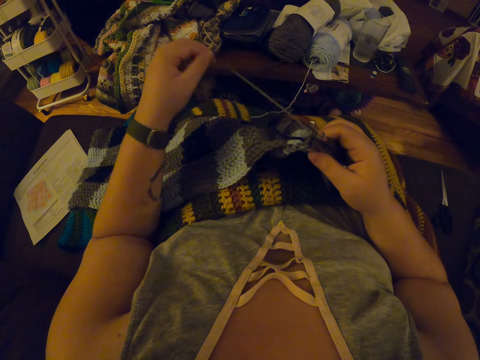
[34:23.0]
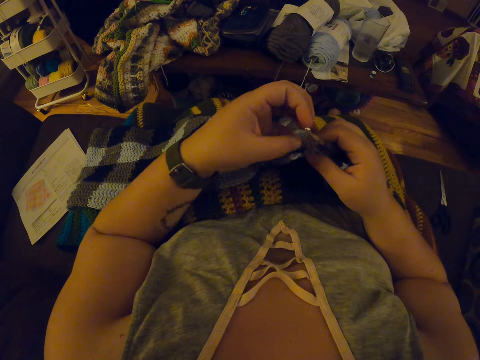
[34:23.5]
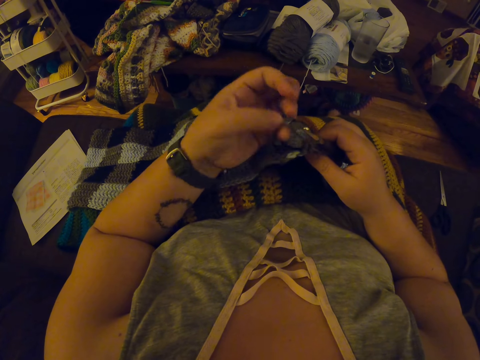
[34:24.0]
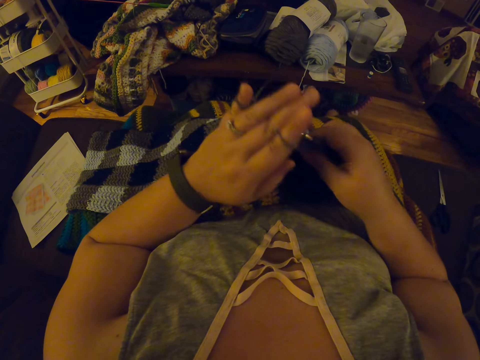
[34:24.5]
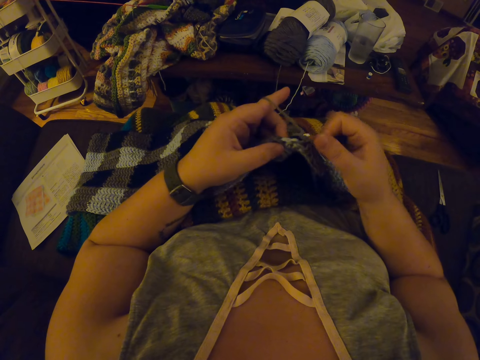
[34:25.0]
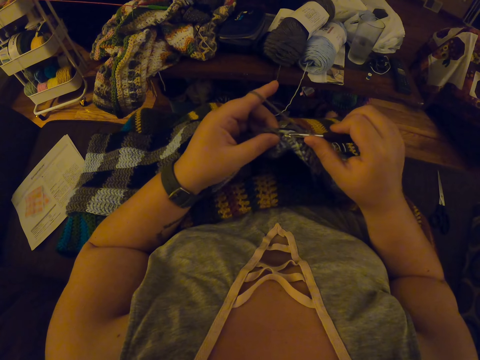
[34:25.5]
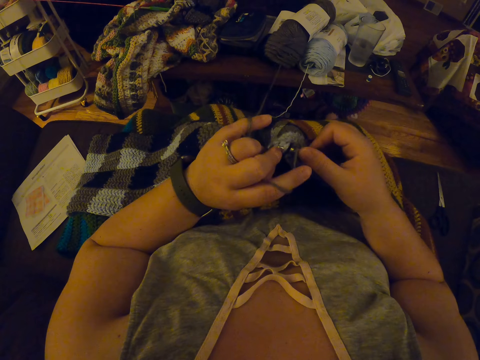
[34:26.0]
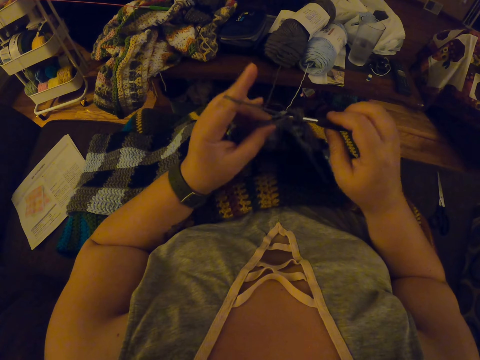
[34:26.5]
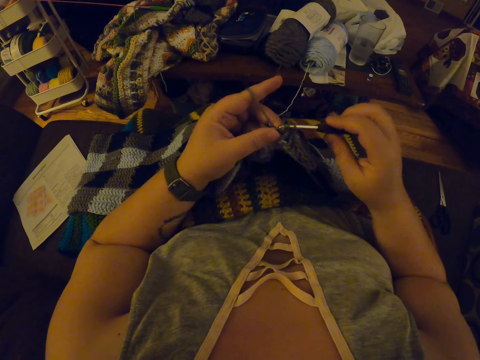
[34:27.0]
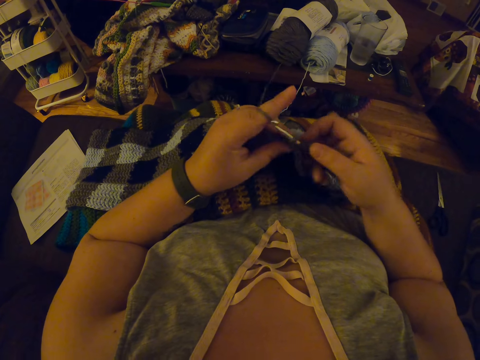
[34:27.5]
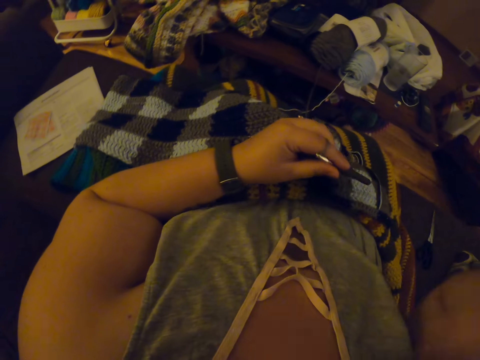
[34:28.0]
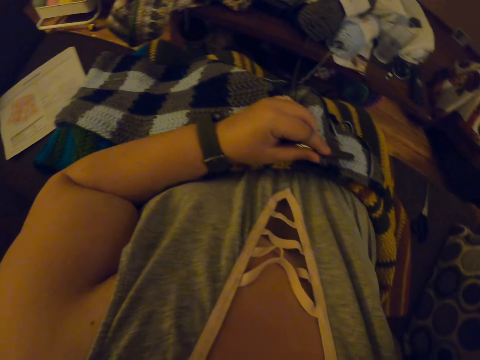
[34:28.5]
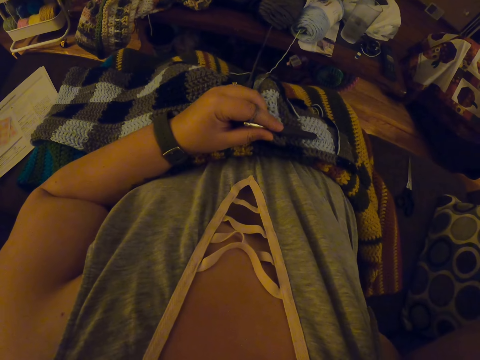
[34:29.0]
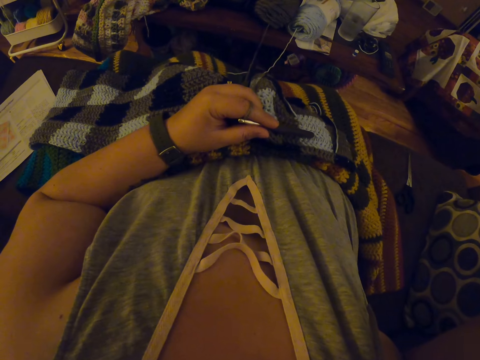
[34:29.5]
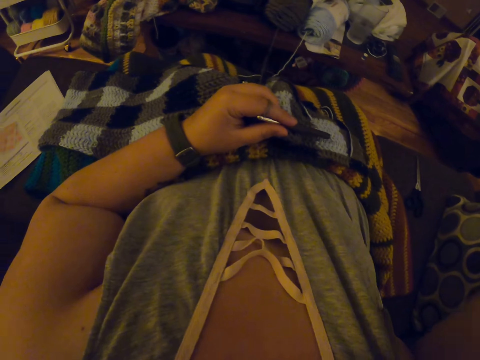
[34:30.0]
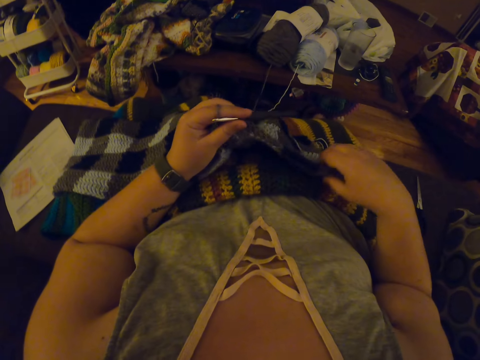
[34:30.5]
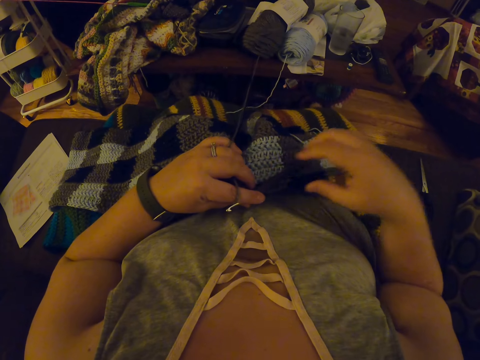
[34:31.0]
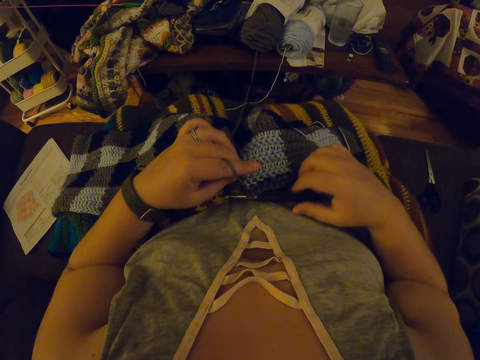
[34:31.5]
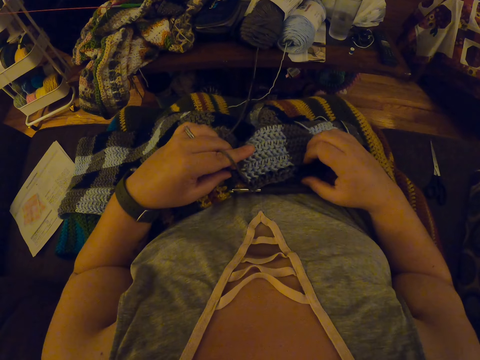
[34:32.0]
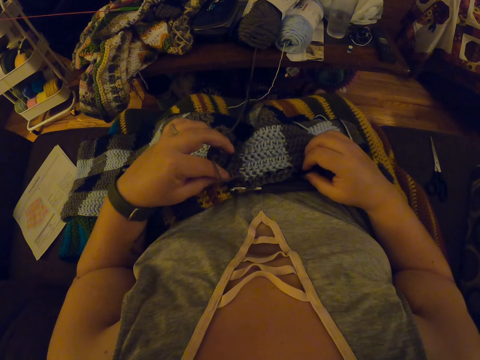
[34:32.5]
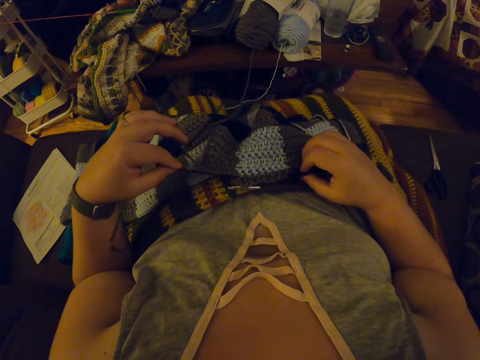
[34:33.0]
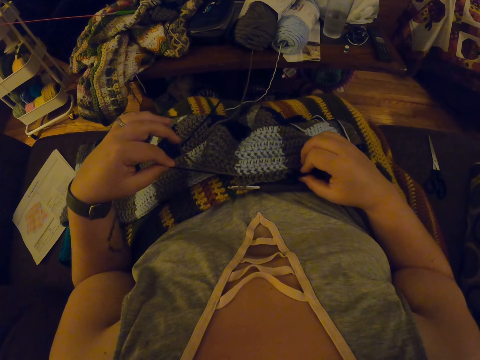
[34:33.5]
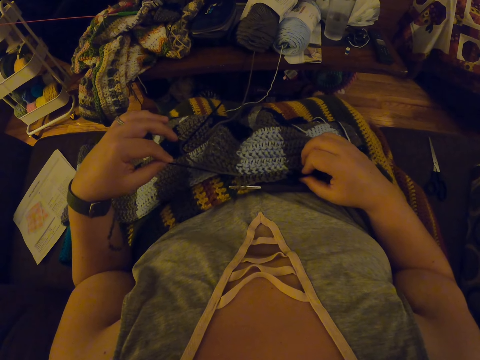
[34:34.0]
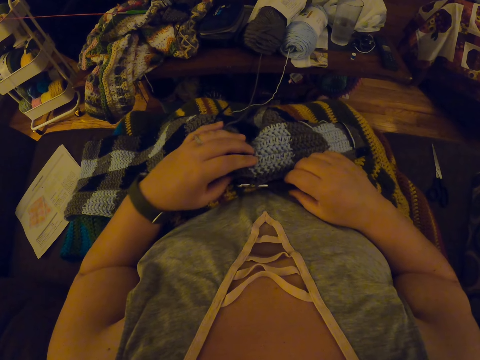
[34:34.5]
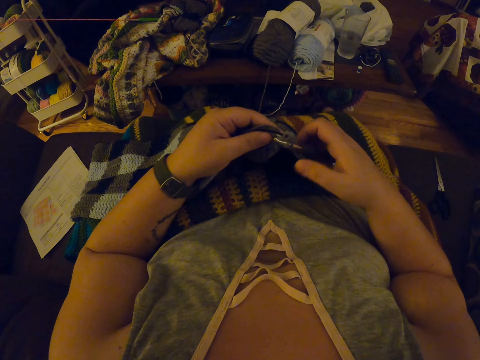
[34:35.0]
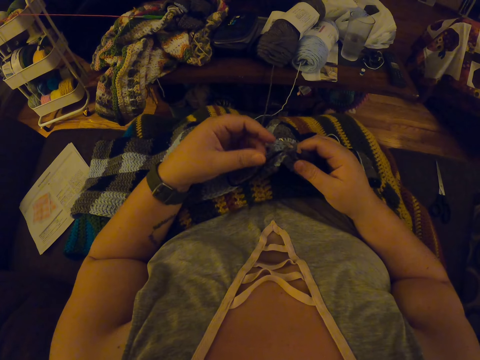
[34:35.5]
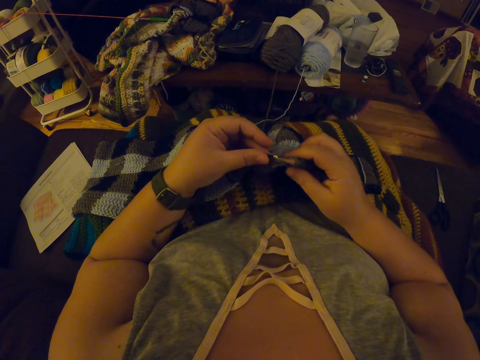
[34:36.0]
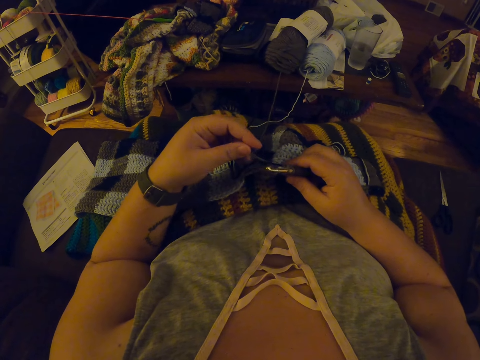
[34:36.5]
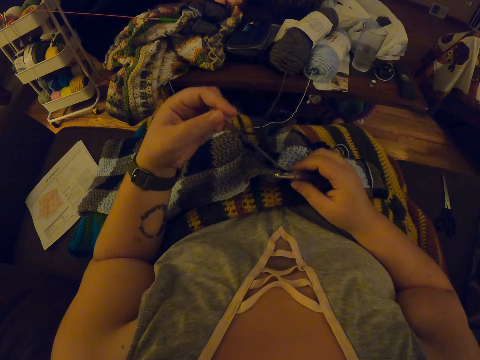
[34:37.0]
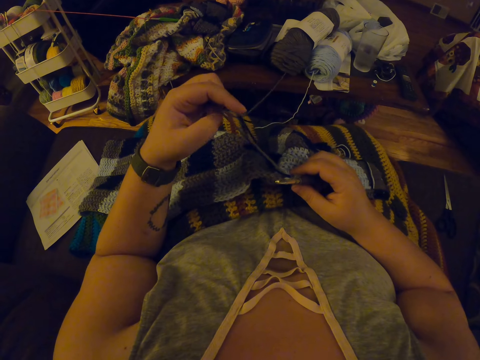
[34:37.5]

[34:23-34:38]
The camera wearer pulls out a knitting thread or yarn from a piece of knitted fabric. She coils the knitting thread on a finger and knits the piece of fabric with a knitting needle. She raises her hand towards her face. She touches a chin with a hand. She adjusts the piece of knitted fabric on a lap. She pulls out the knitting thread from the piece of knitted fabric with her left hand. She adjusts the yarn.

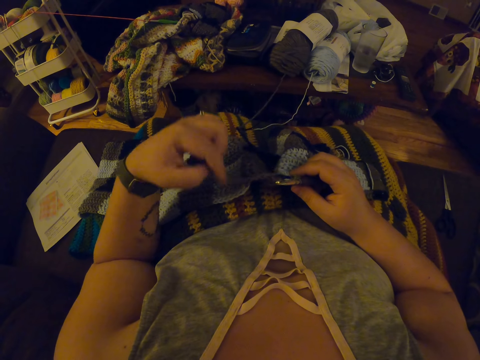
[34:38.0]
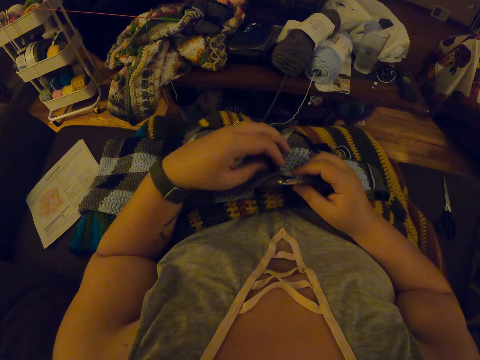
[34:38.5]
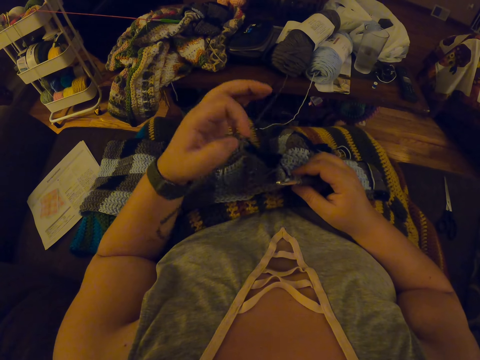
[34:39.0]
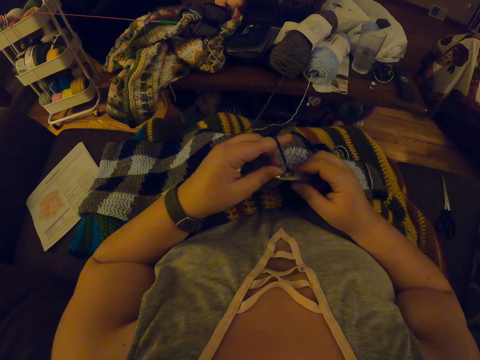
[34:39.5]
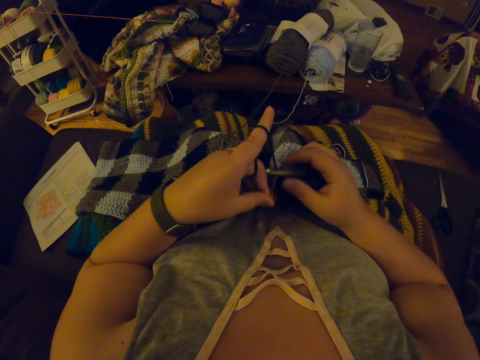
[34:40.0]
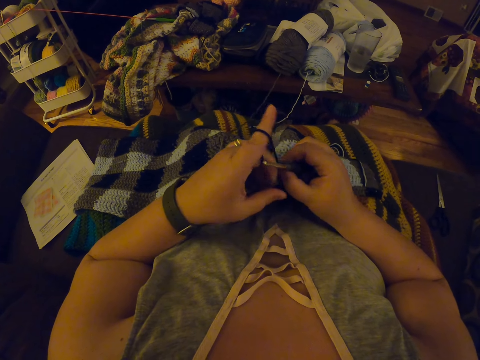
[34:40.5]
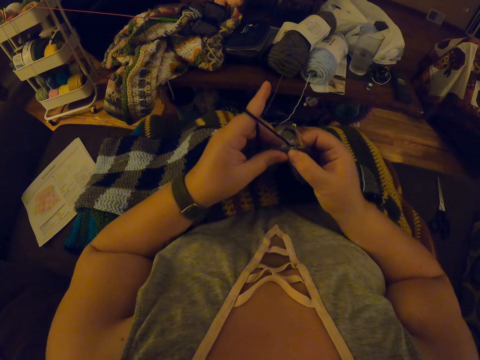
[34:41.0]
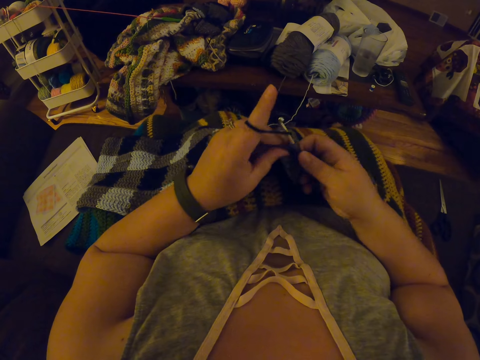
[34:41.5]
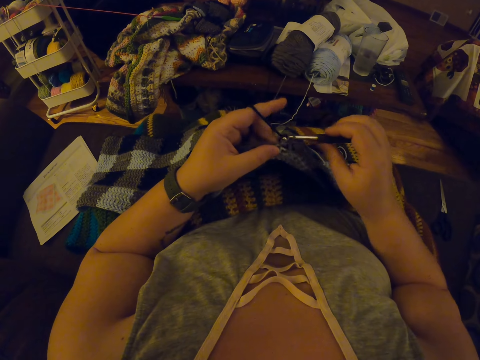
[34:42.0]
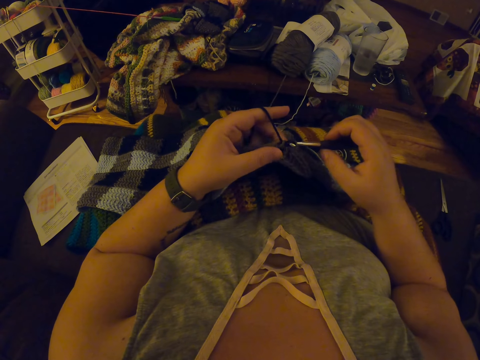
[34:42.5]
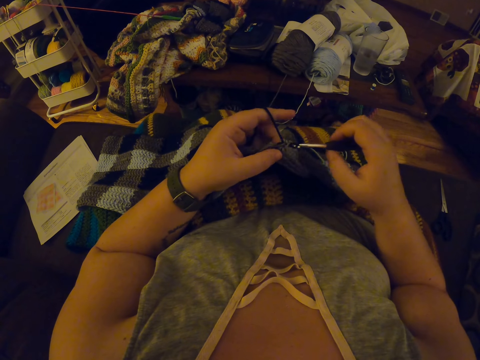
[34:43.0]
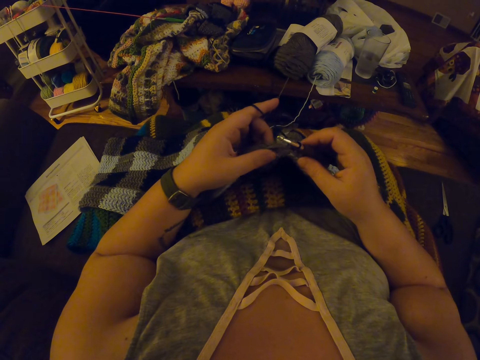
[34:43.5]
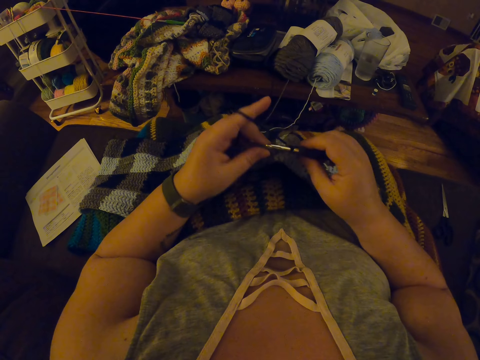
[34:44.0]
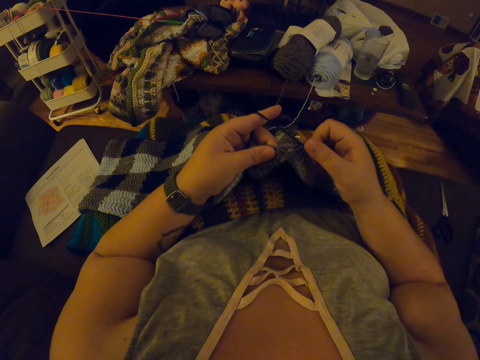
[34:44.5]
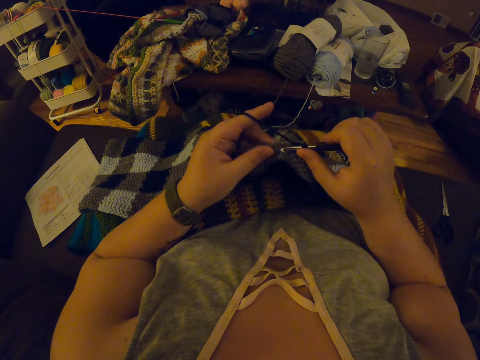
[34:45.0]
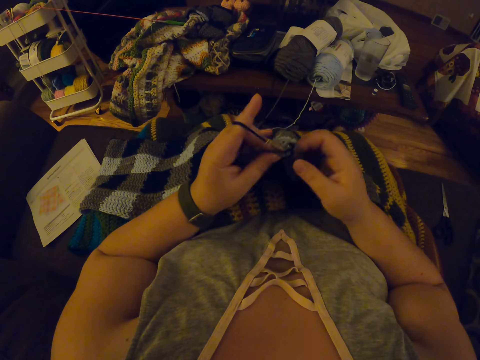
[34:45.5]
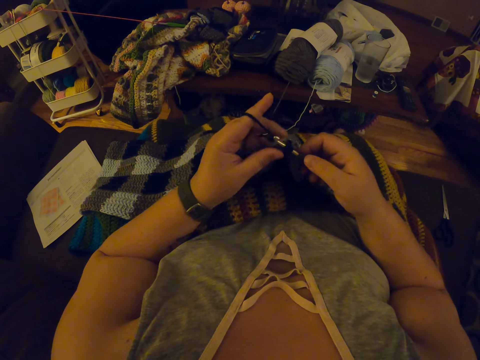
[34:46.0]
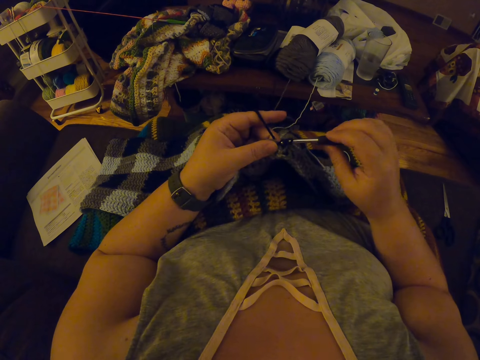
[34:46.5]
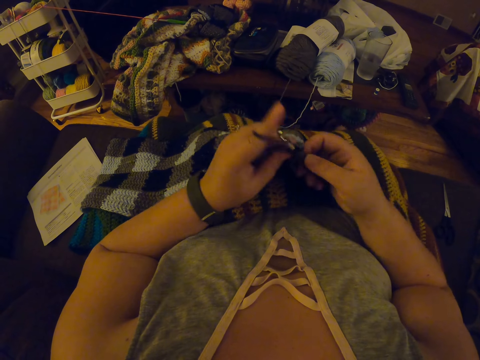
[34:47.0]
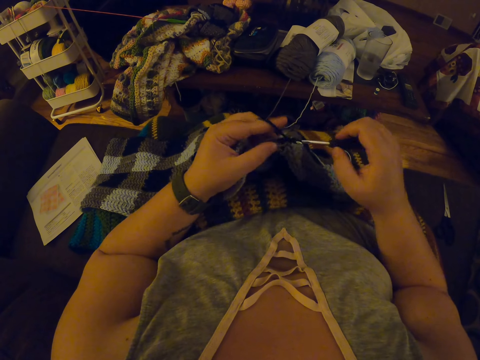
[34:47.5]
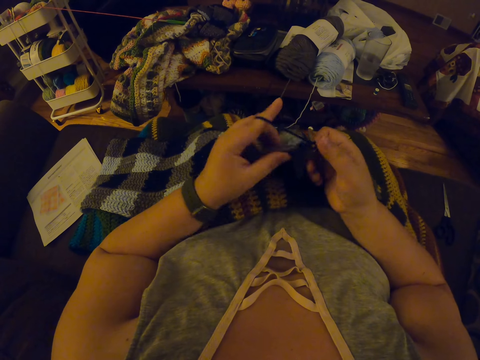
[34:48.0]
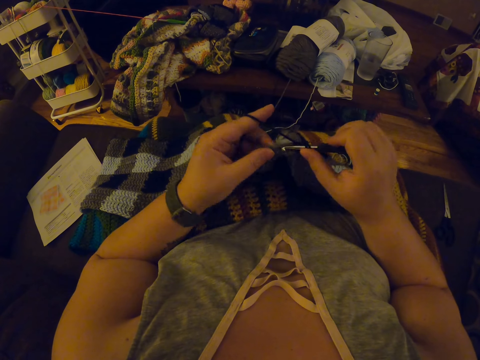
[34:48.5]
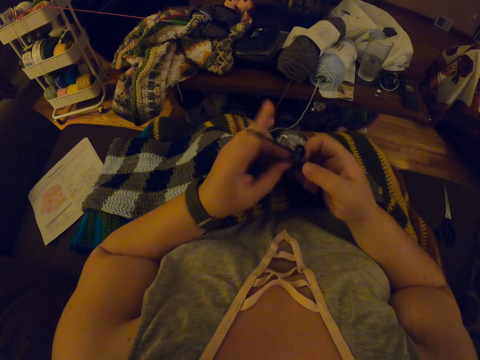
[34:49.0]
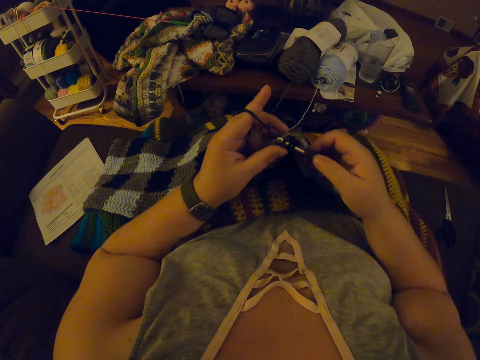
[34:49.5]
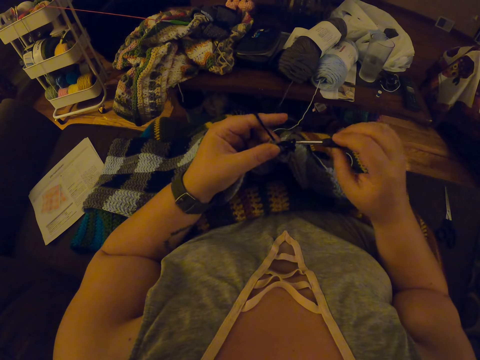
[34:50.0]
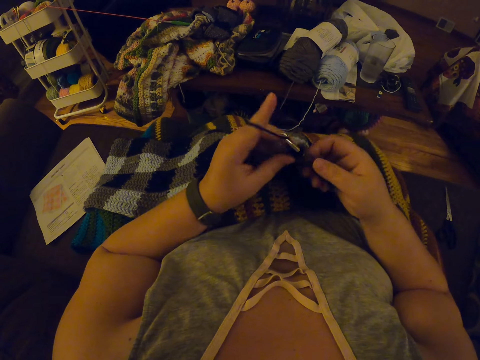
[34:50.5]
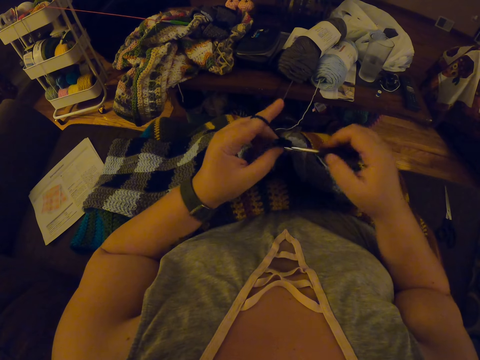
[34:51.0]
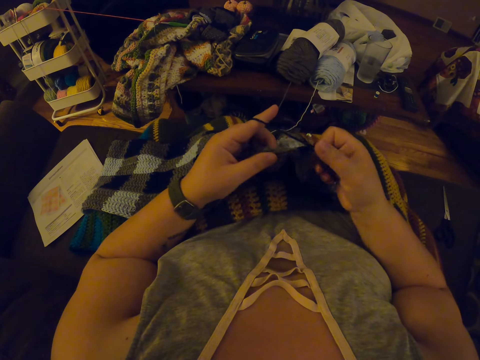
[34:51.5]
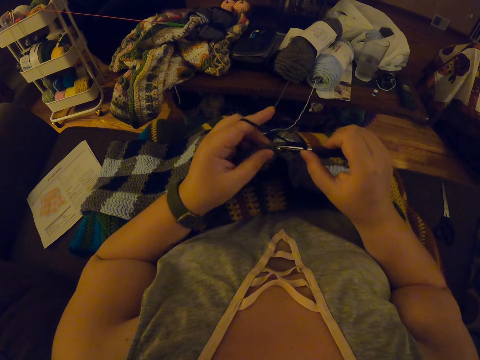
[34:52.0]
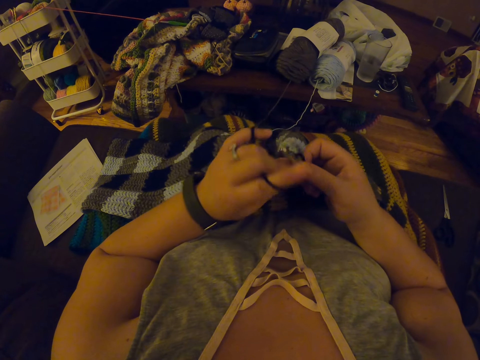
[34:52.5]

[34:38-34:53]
The camera wearer coils a knitting thread on a finger. They adjust a piece of knitted fabric on a lap and knit the piece of fabric with a knitting needle.
